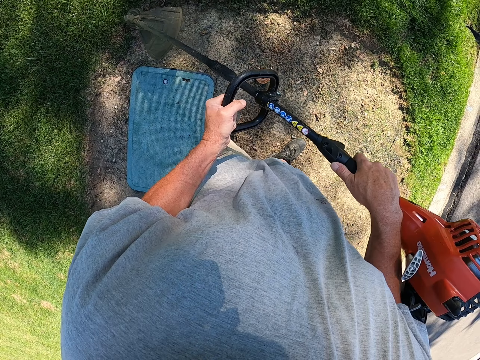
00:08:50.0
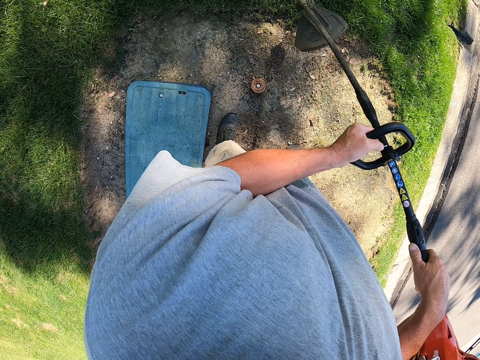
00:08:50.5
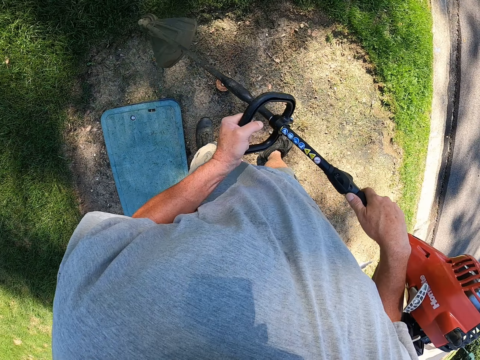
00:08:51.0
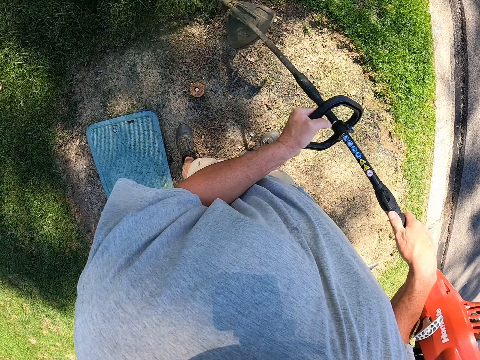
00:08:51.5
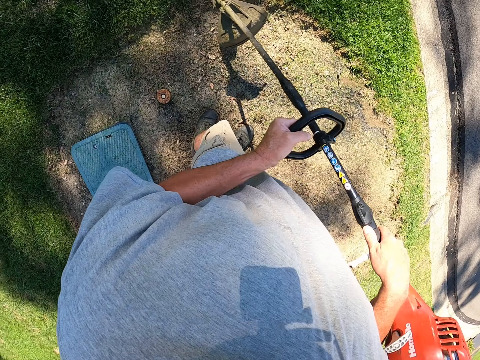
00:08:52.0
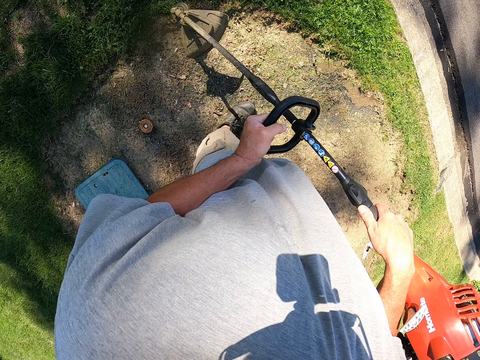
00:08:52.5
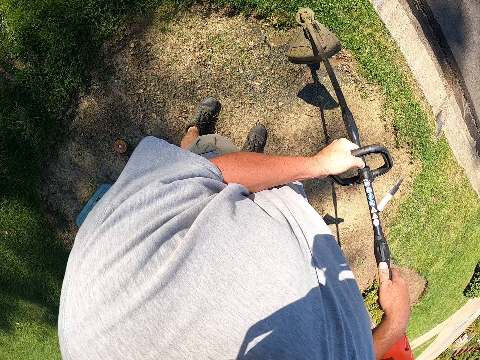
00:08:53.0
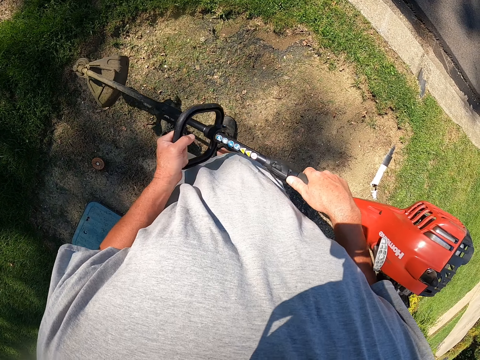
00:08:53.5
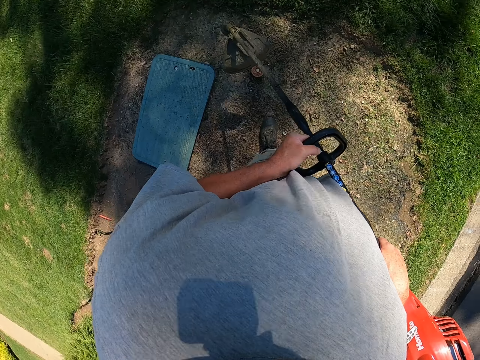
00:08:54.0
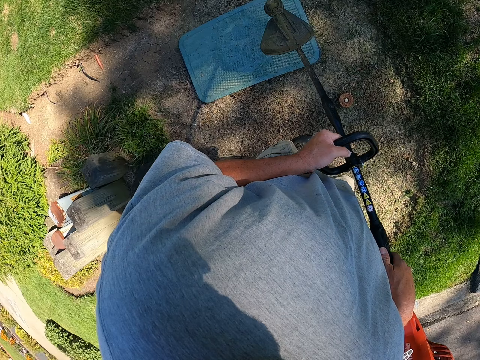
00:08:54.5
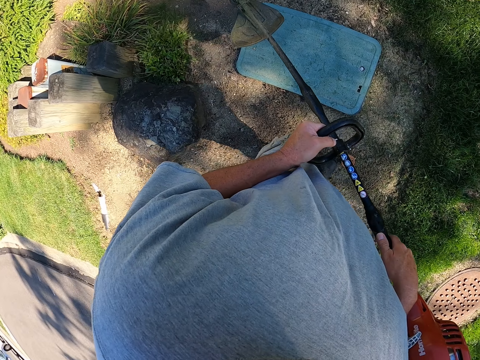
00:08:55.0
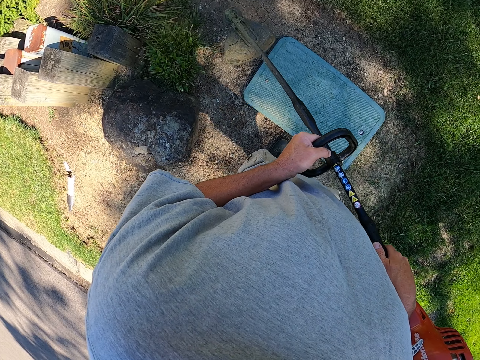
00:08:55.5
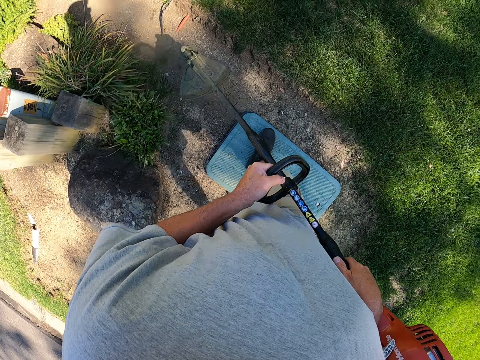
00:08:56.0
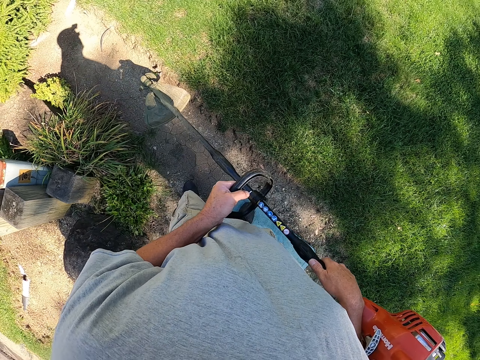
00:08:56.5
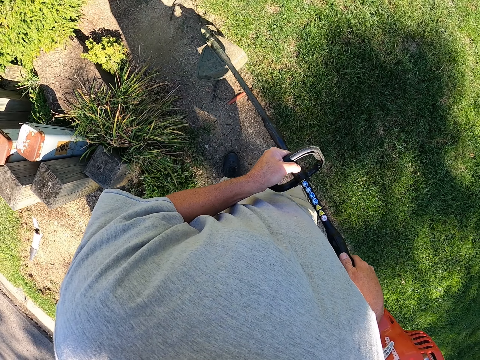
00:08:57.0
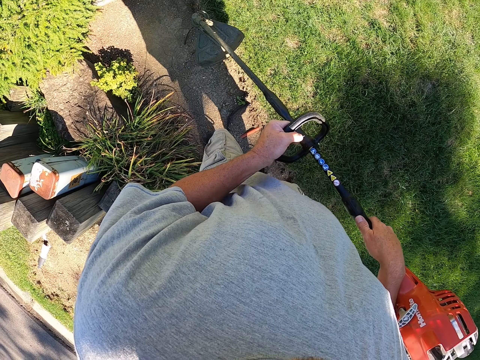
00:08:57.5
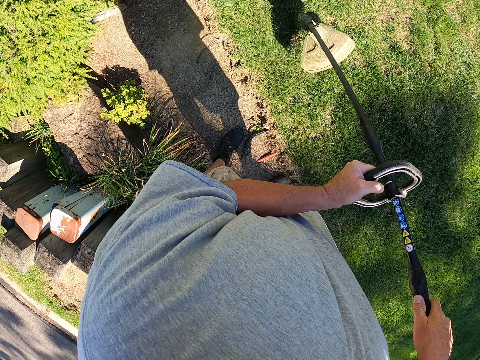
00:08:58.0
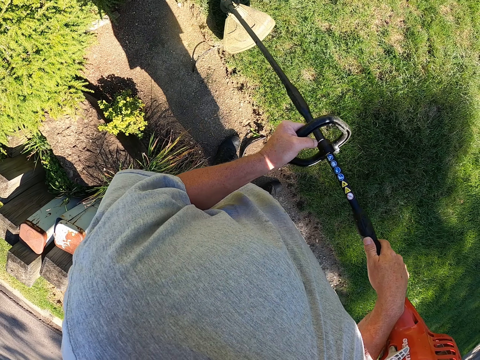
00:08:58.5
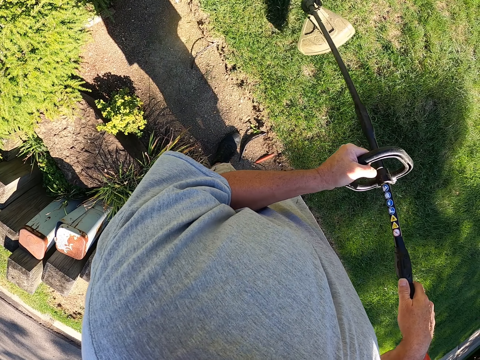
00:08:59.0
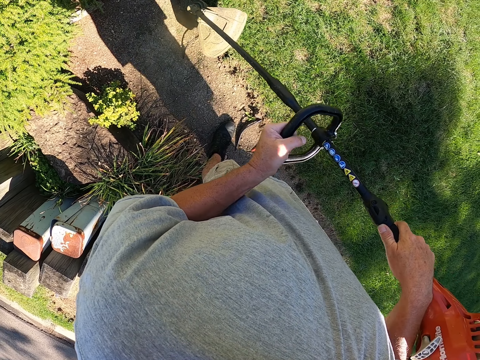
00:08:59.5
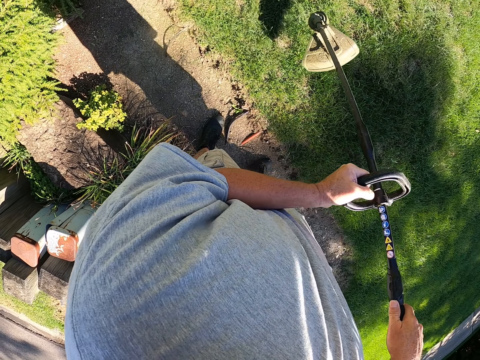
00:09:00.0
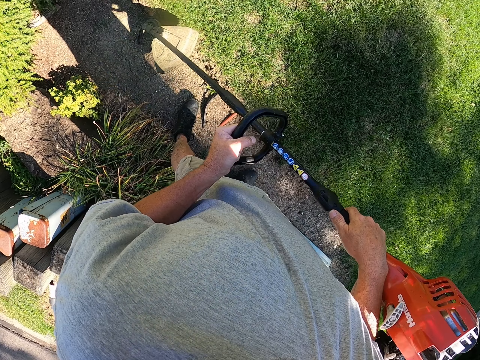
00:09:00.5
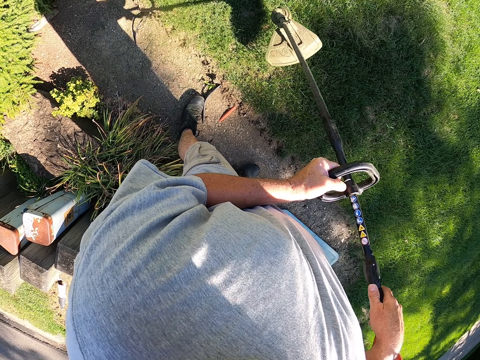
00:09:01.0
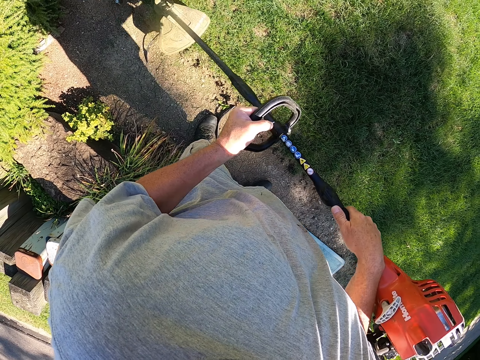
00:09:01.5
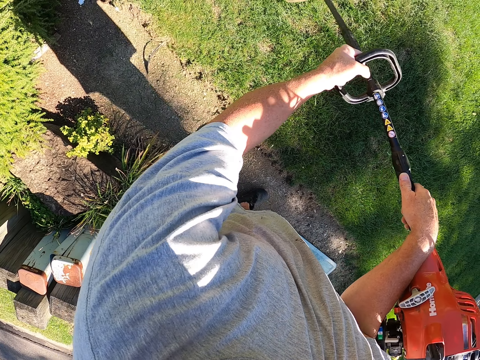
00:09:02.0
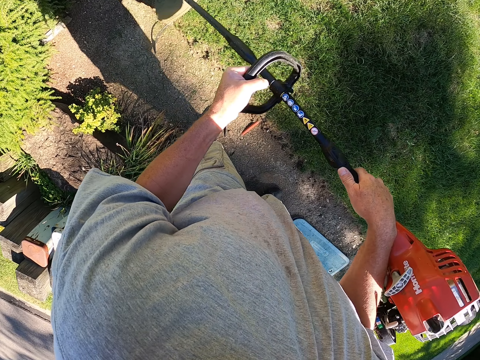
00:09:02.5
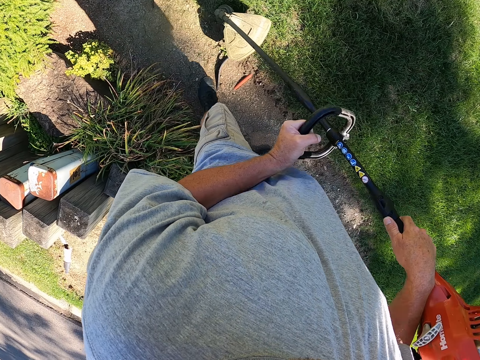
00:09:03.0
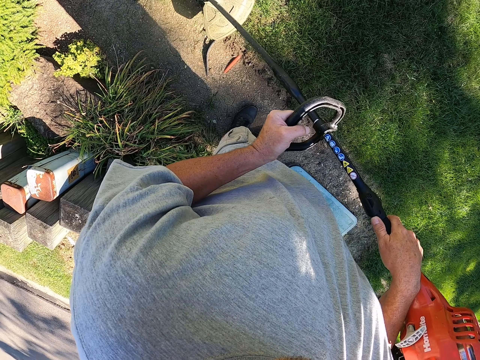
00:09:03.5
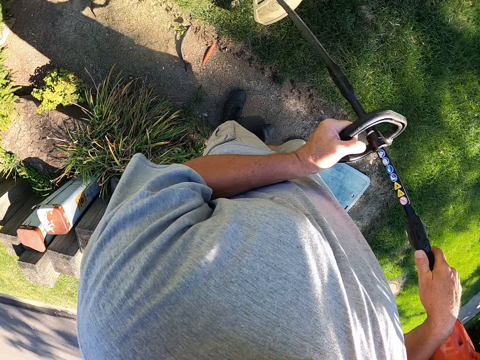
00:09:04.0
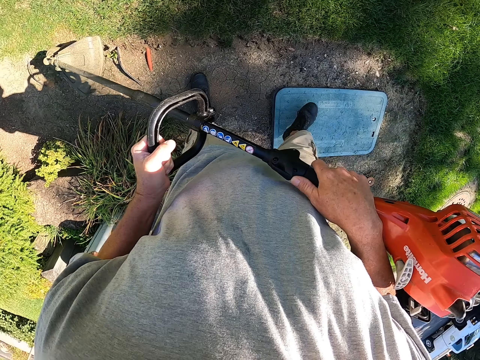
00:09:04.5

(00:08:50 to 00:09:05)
The camera wearer stops walking. They trim grass with a grass trimmer.

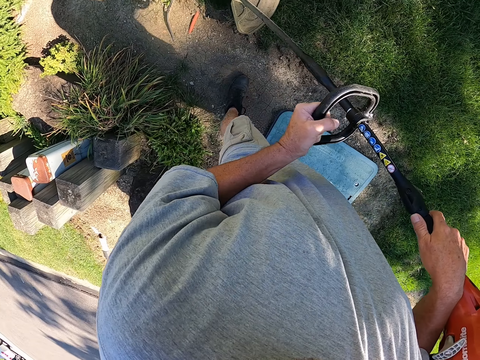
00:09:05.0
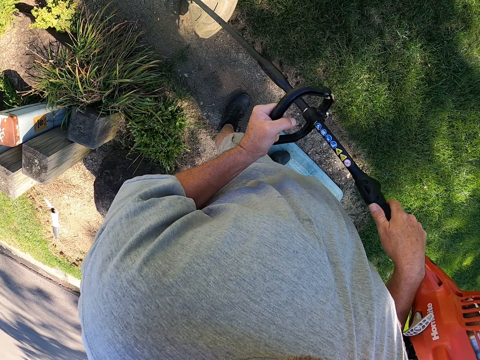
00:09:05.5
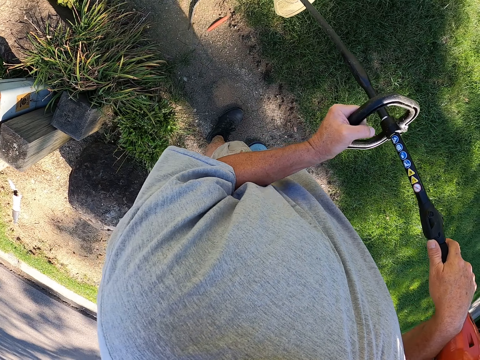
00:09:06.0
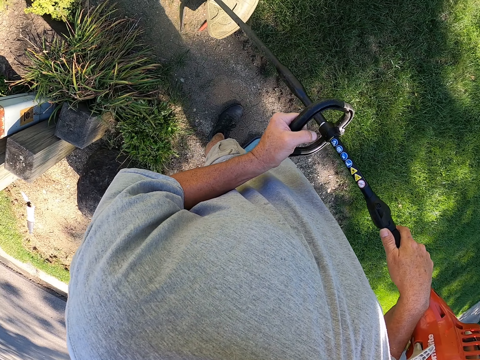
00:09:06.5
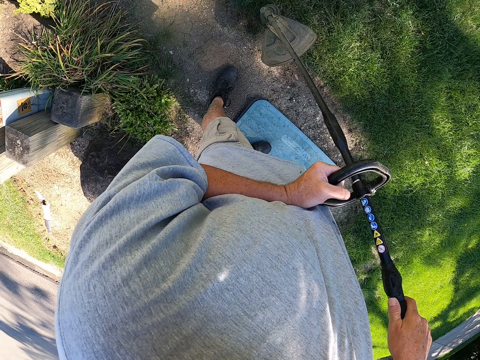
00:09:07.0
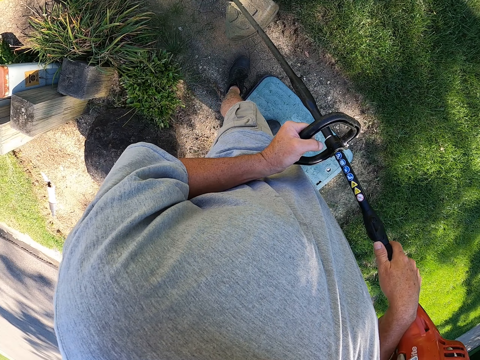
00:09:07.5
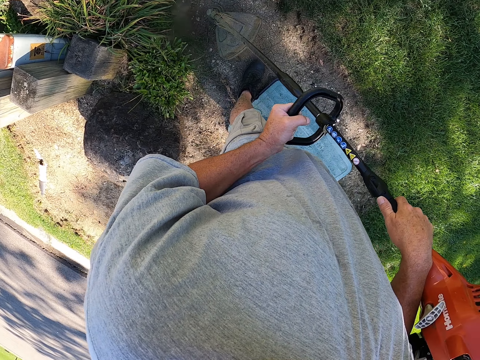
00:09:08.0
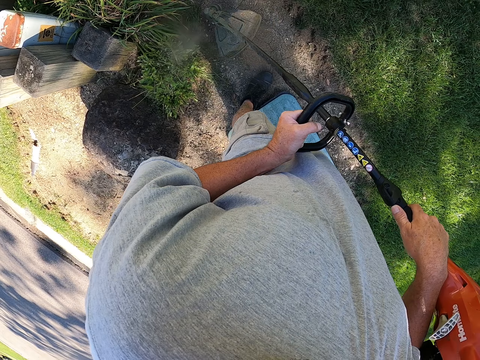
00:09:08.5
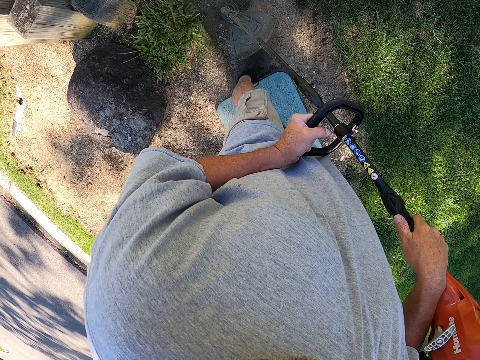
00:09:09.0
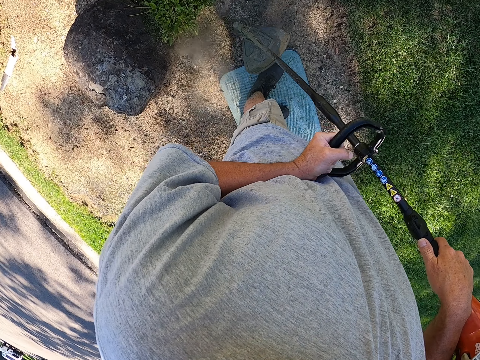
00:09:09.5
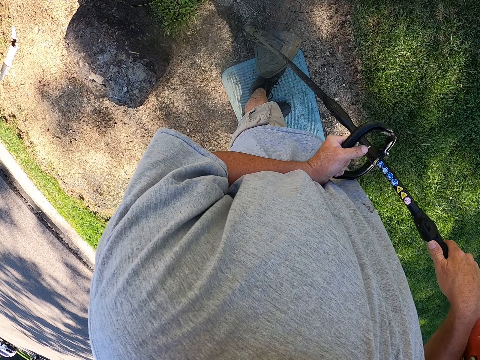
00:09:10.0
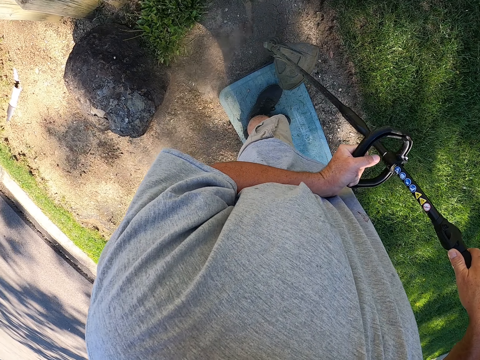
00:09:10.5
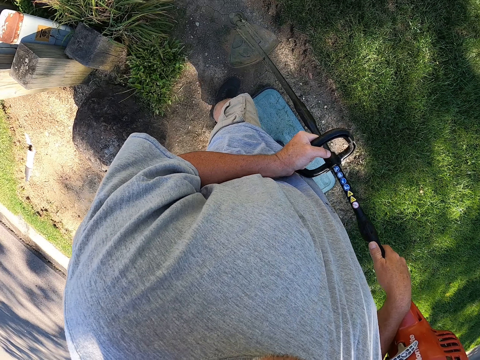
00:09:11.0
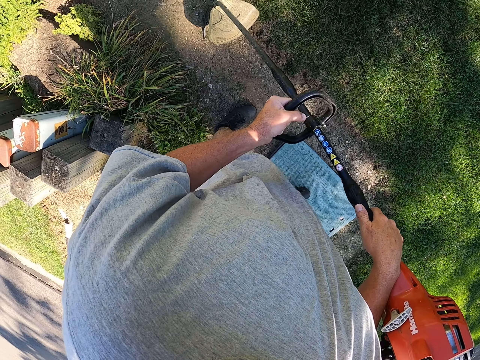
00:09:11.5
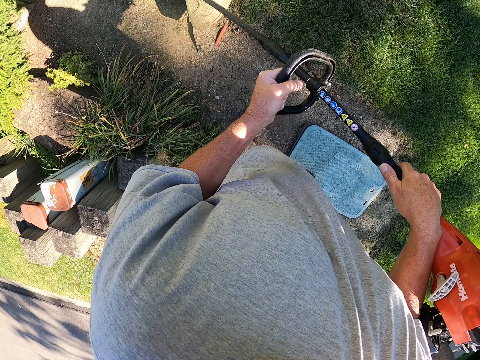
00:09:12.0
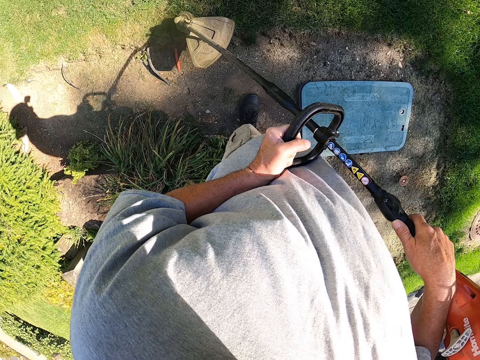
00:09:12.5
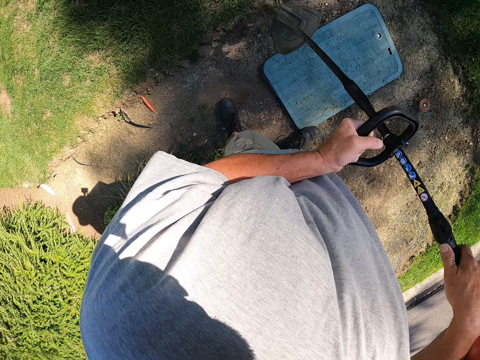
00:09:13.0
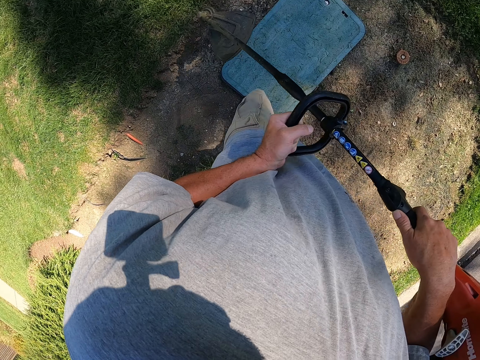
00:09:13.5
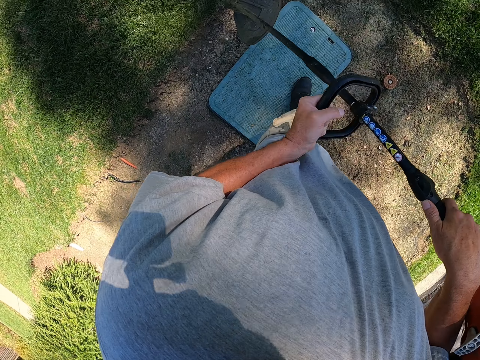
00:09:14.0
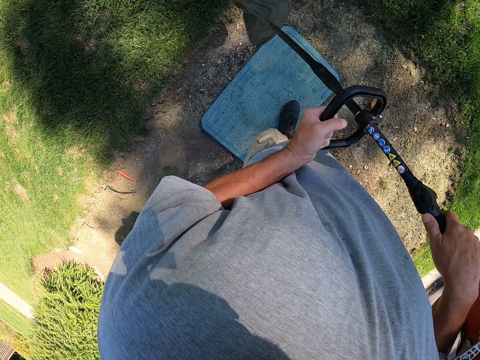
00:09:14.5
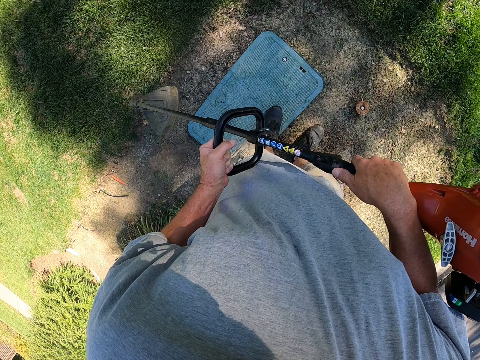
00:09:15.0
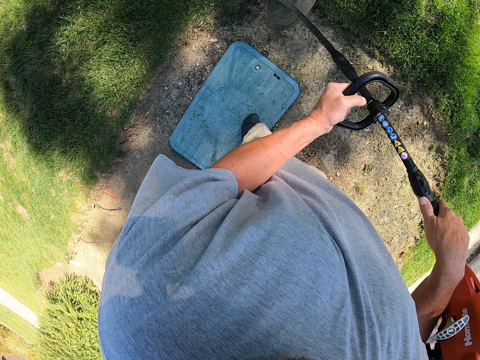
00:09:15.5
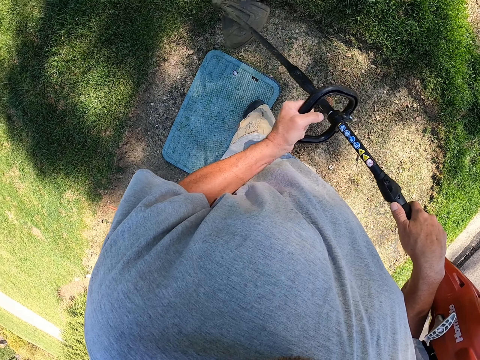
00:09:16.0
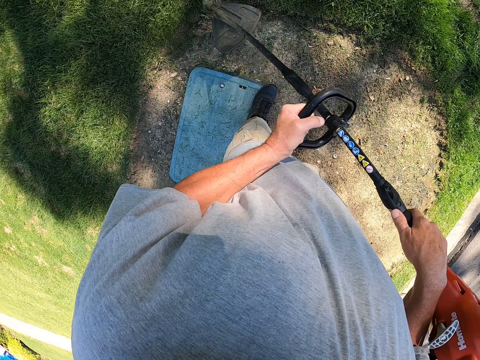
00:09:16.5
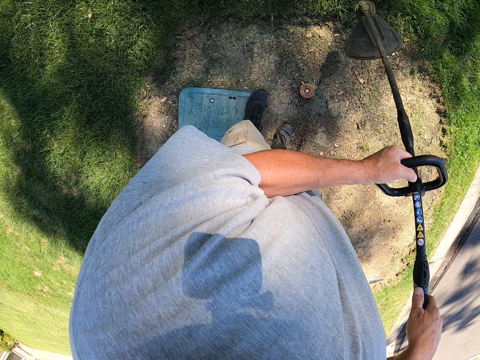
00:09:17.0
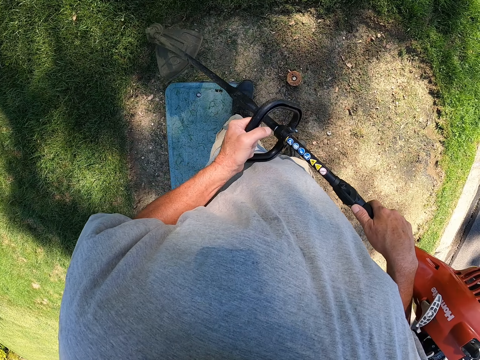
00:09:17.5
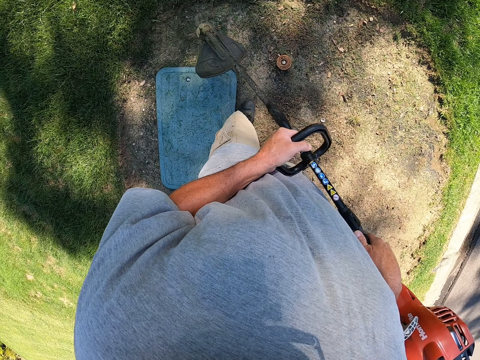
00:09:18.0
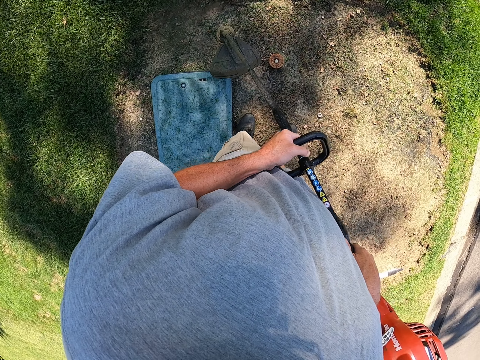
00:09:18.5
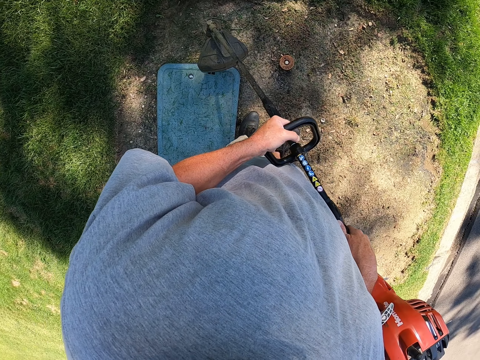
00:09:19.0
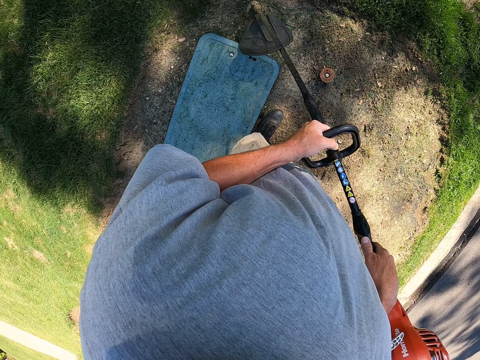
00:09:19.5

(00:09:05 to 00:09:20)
The camera wearer walks around the compound. They trim grass with a grass trimmer. They cut the grass with a brush cutter.
